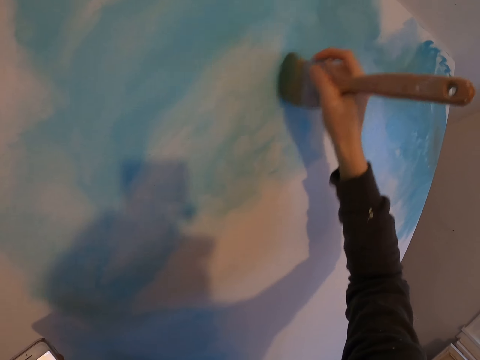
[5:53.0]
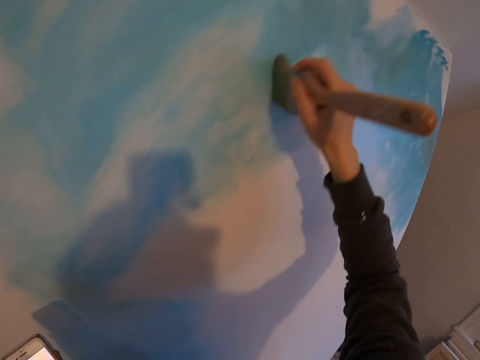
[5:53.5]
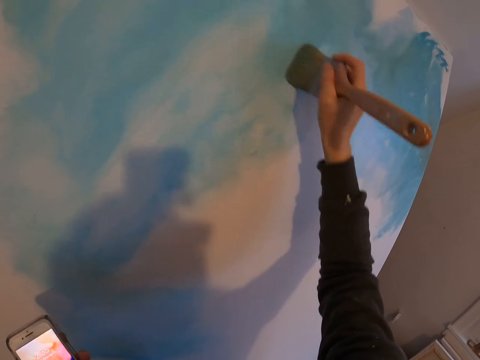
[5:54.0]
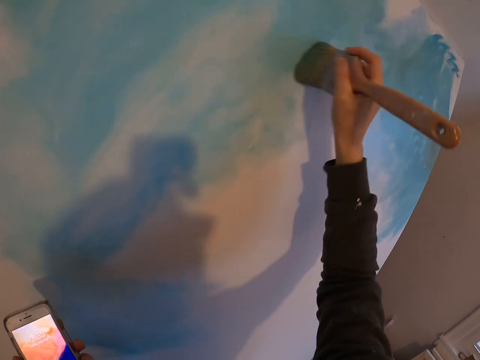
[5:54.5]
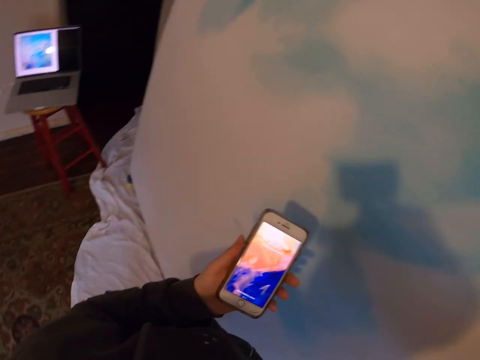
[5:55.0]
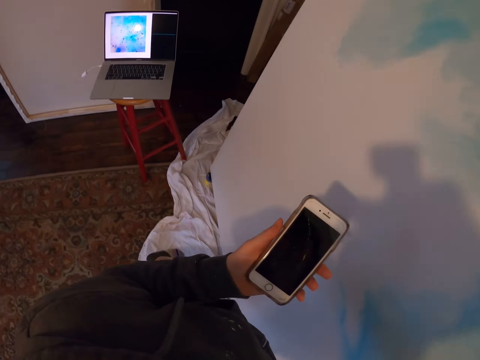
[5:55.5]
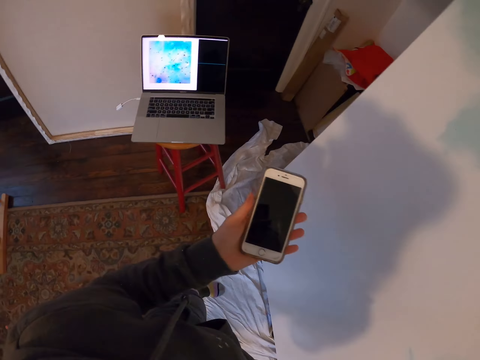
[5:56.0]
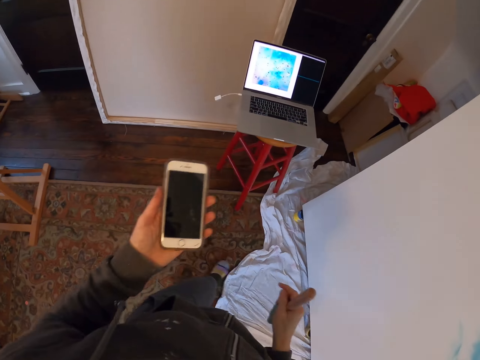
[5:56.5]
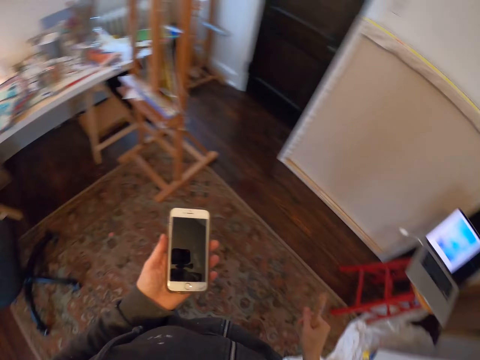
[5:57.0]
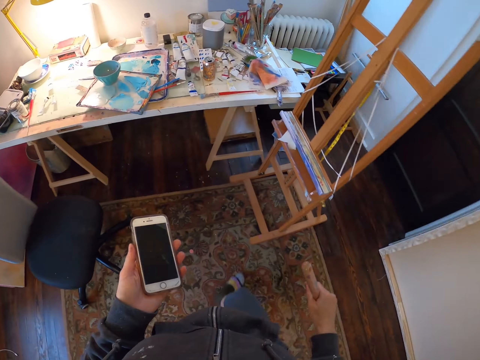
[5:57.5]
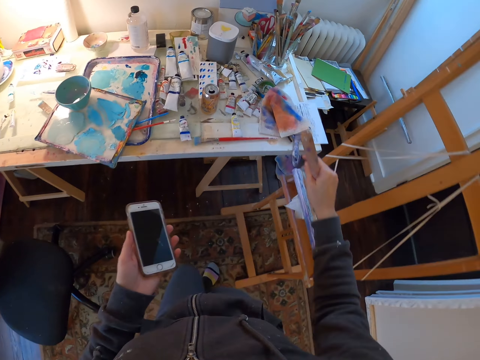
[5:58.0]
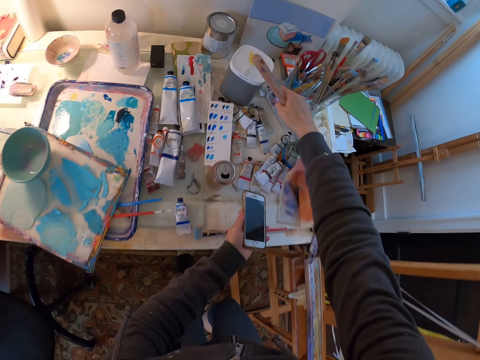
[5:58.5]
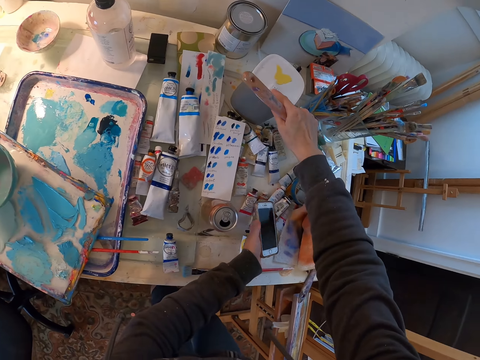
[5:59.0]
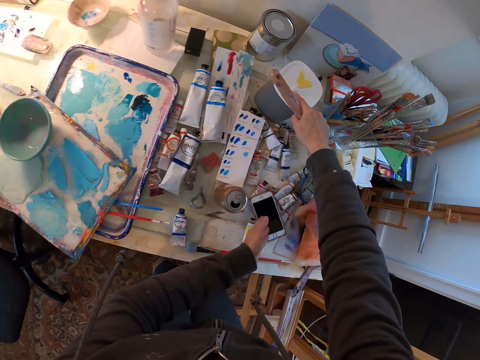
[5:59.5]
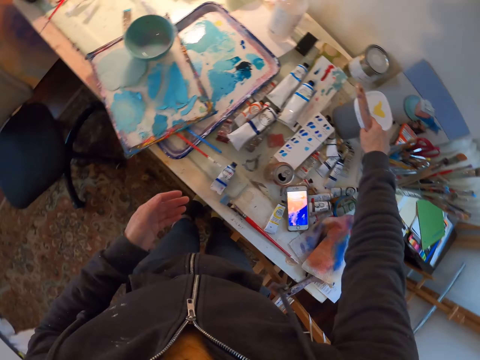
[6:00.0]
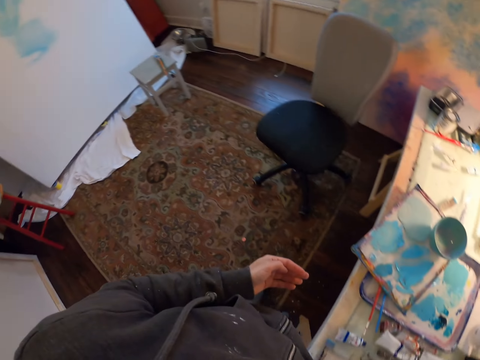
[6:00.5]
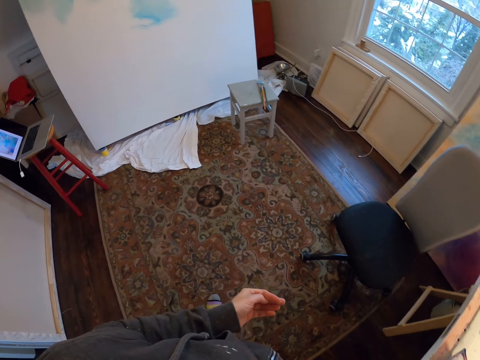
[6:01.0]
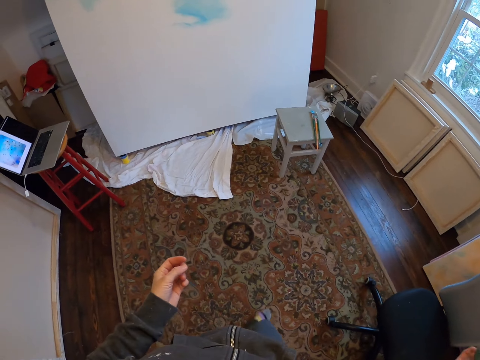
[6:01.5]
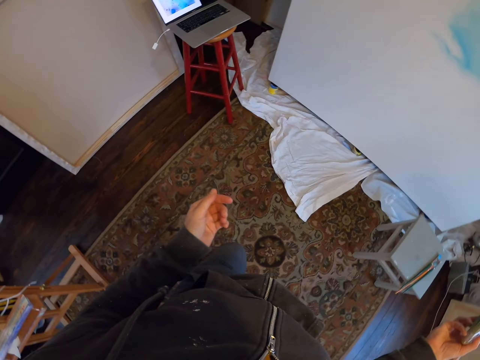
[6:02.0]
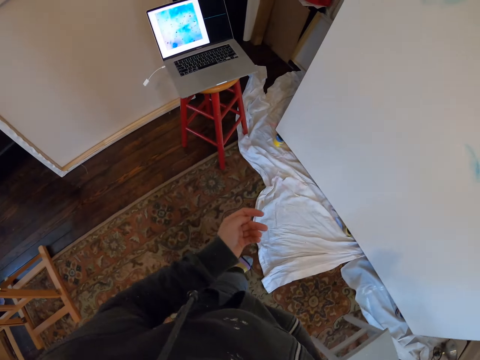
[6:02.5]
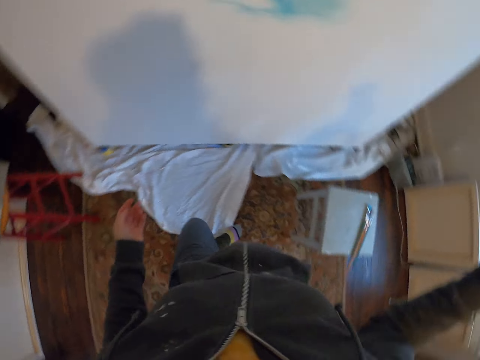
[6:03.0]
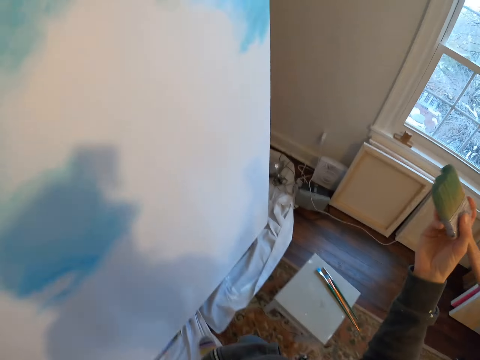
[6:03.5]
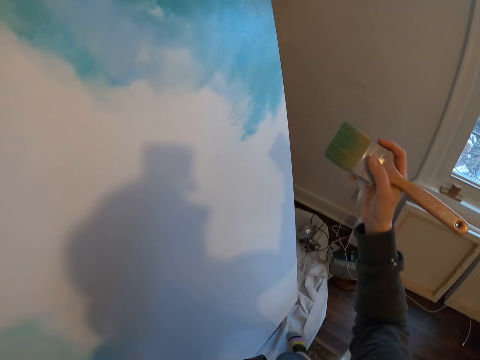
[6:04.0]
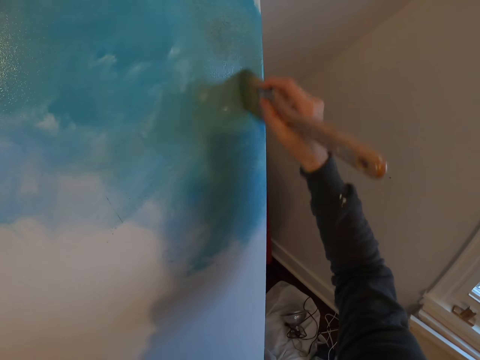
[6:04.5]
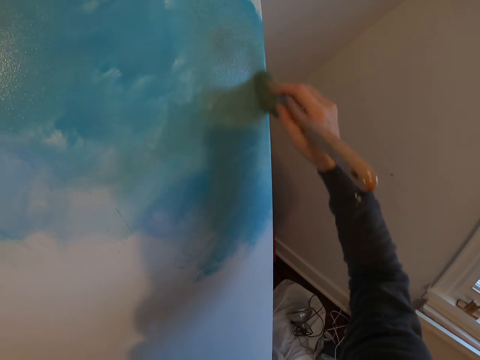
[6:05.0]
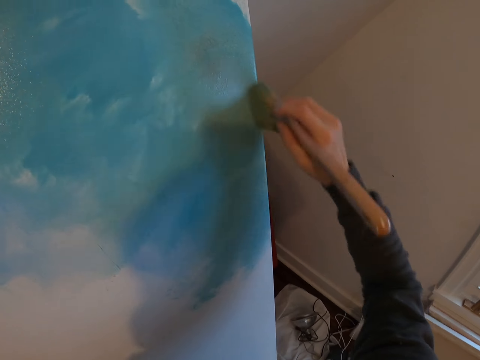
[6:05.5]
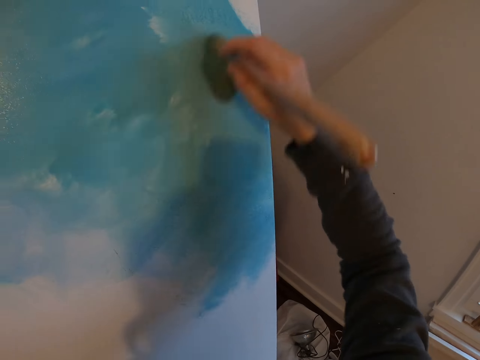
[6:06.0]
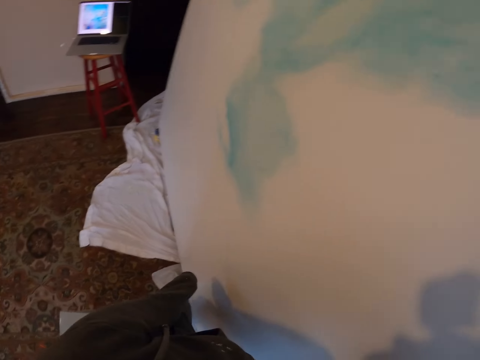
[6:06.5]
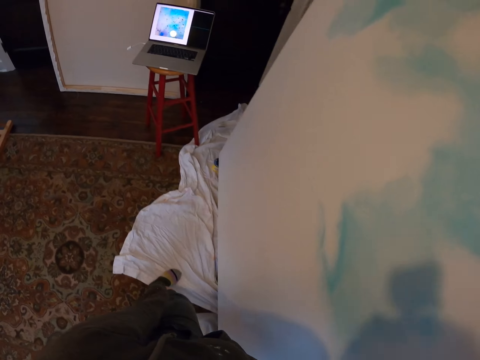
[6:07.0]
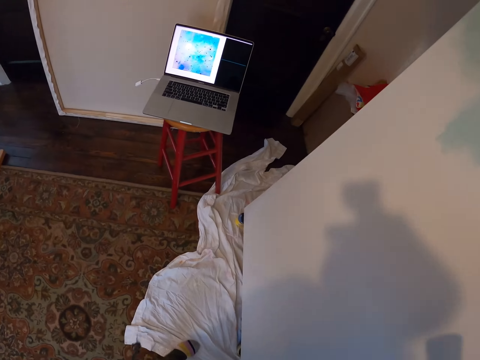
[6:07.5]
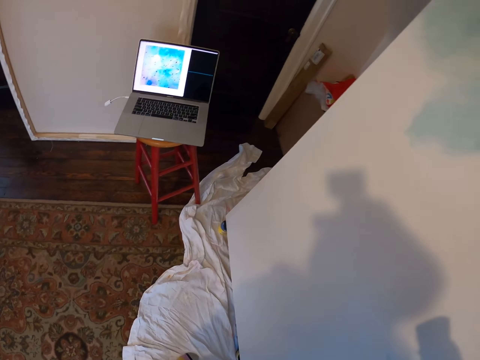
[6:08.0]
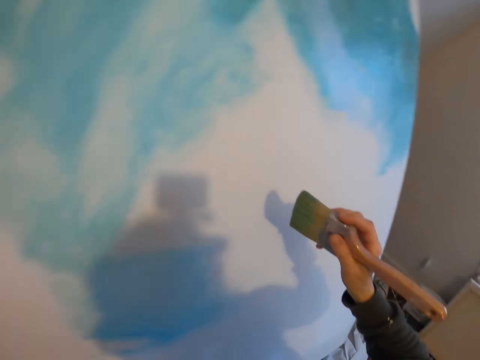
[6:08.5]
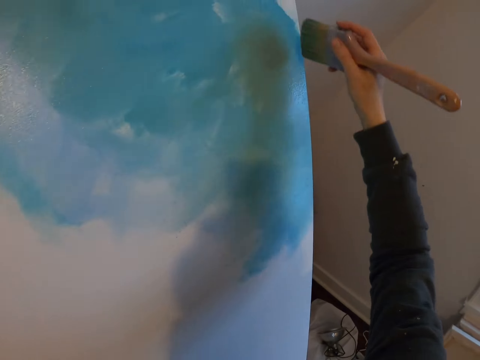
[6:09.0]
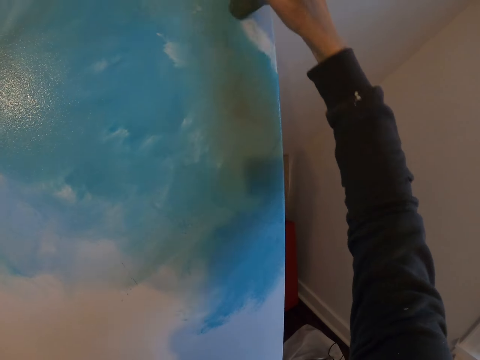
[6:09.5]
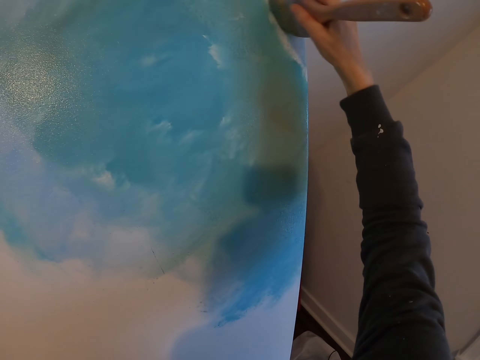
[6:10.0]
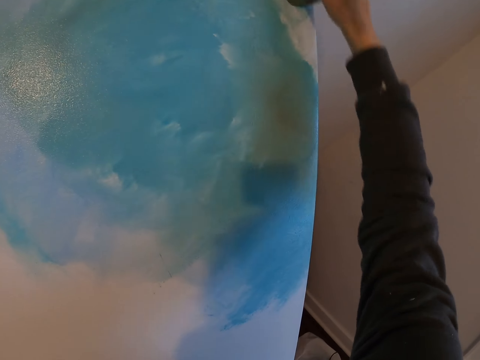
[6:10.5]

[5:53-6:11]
The camera wearer looks at the cellphone. They take a step. They turn to the side. They hold the phone. They turn around and walk around. They stop. They put the cellphone on the table. They turn around and walk around. They turn to the side. They stop. They hold a paint brush. They paint on a board. They turn to the side. They take a step. They walk around. They look at the laptop. They hold the paint brush. They paint on the board.

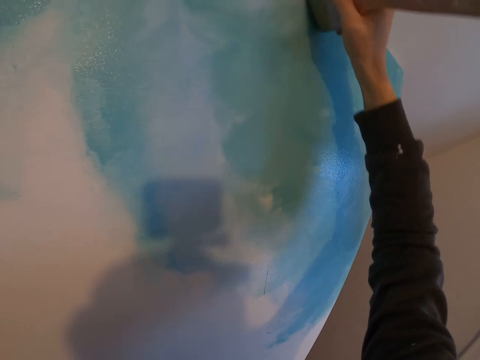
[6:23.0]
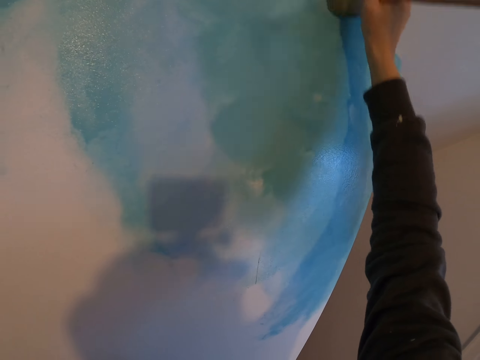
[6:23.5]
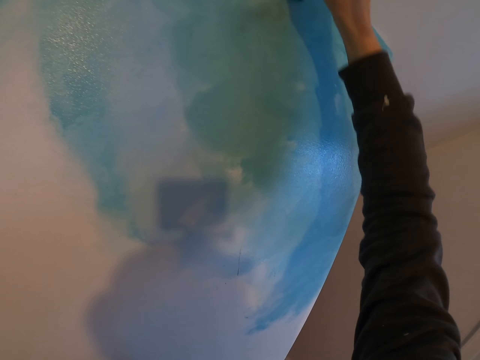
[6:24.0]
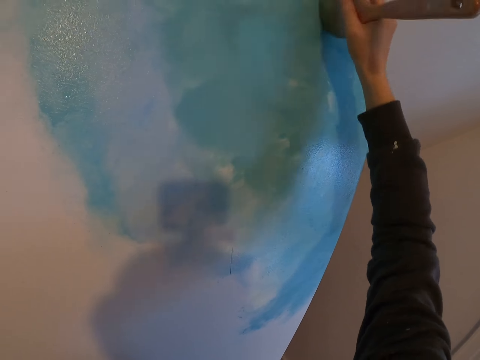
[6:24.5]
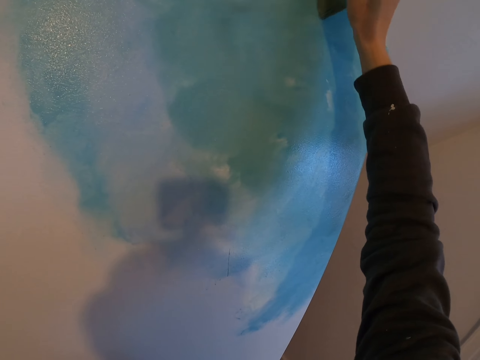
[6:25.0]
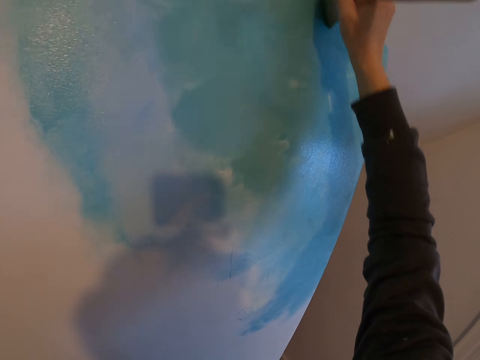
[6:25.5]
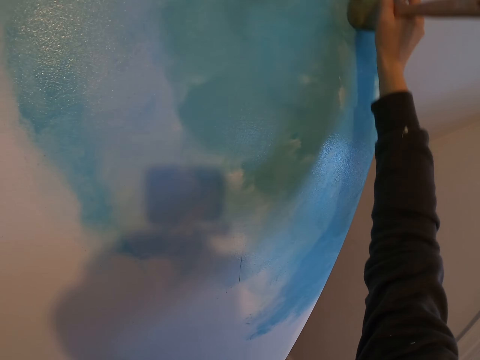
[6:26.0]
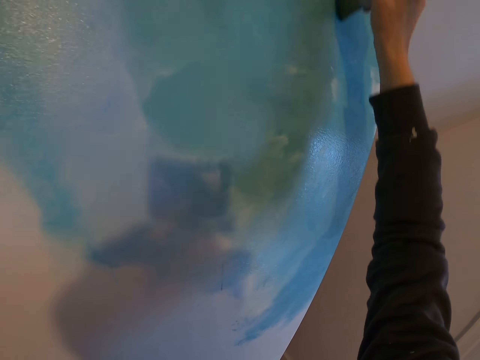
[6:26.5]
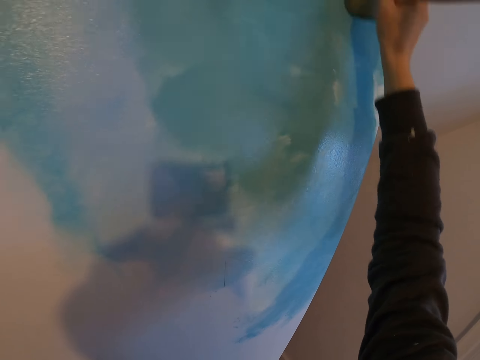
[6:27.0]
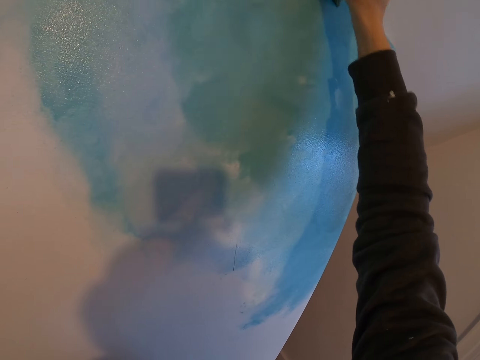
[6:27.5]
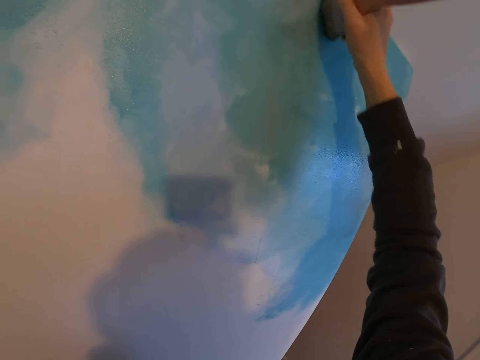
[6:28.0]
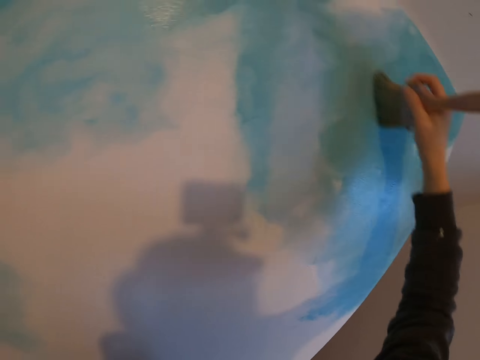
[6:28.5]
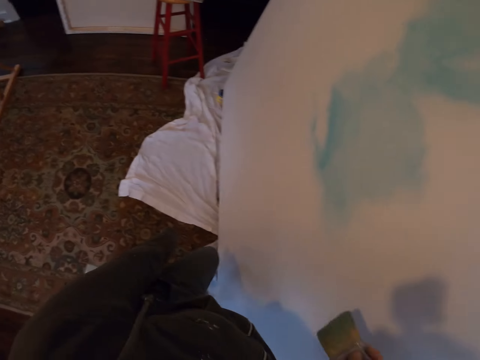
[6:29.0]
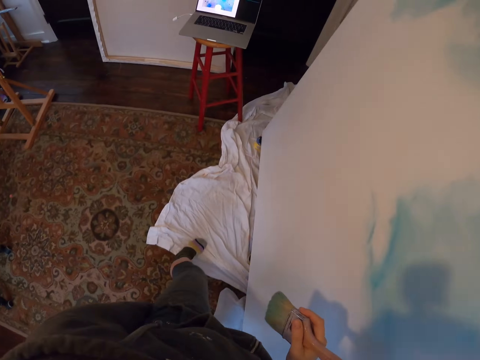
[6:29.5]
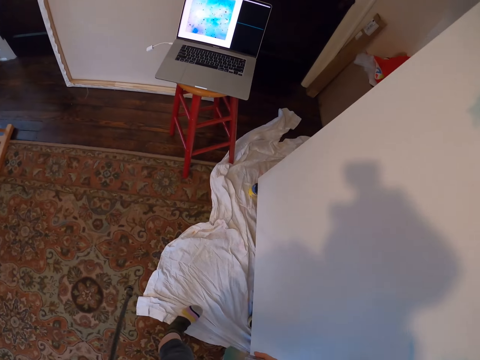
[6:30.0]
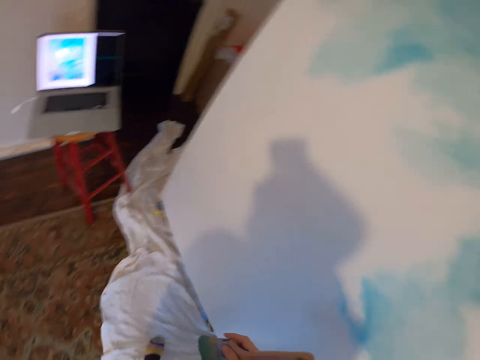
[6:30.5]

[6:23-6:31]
The camera wearer turns to the side. They take a step. They look at the laptop.
